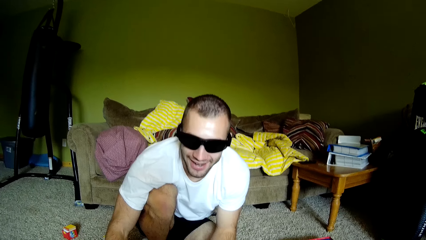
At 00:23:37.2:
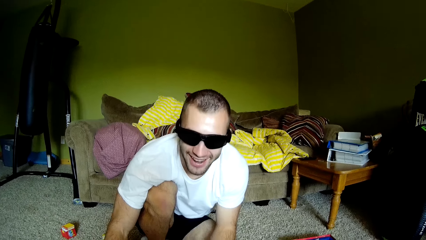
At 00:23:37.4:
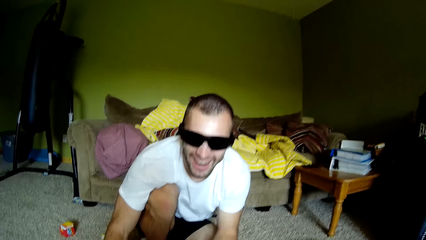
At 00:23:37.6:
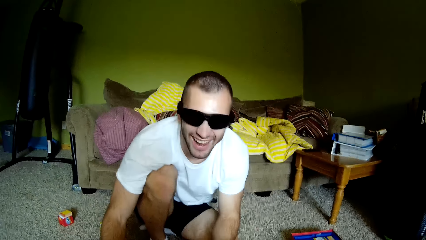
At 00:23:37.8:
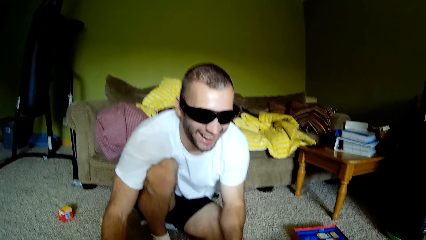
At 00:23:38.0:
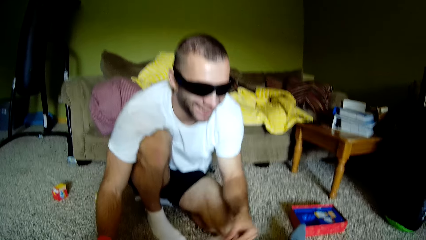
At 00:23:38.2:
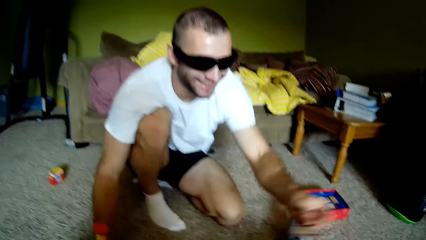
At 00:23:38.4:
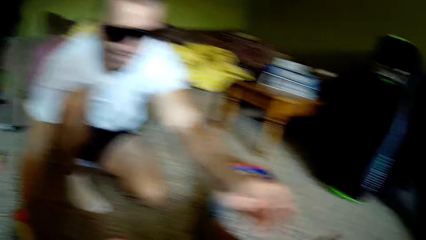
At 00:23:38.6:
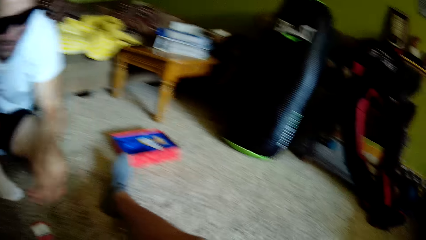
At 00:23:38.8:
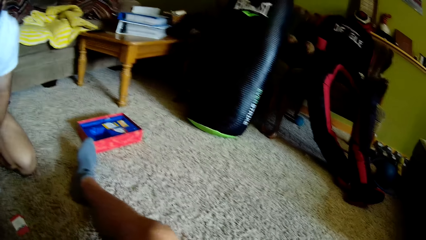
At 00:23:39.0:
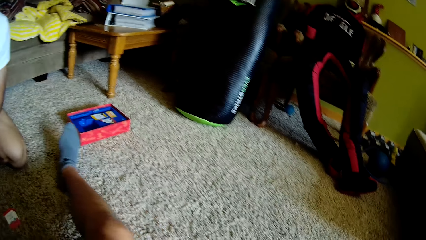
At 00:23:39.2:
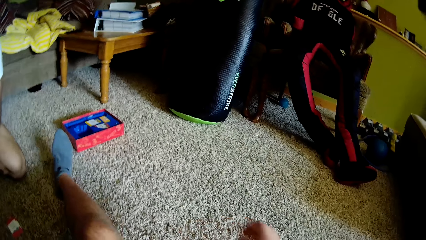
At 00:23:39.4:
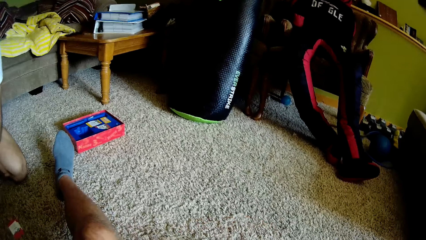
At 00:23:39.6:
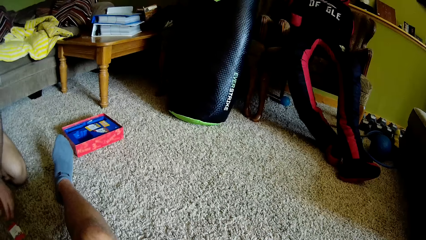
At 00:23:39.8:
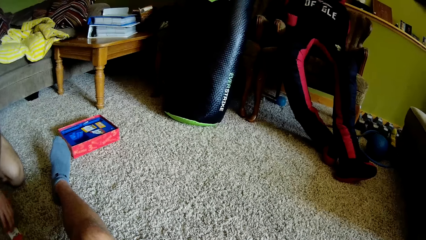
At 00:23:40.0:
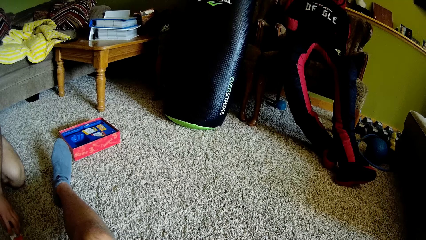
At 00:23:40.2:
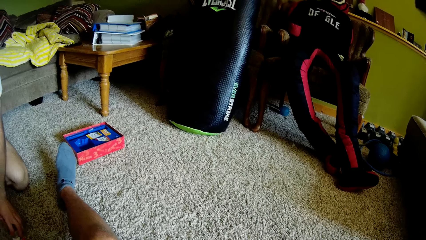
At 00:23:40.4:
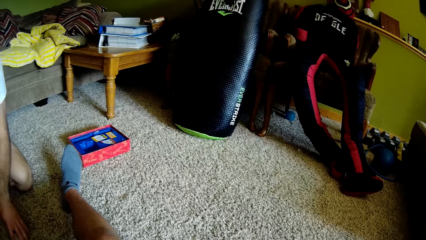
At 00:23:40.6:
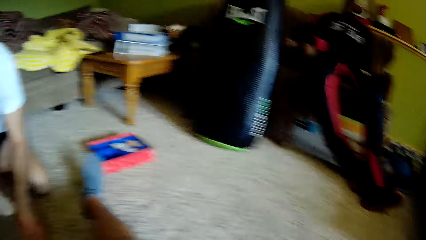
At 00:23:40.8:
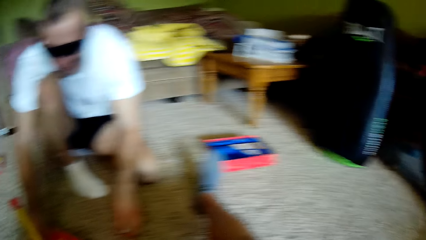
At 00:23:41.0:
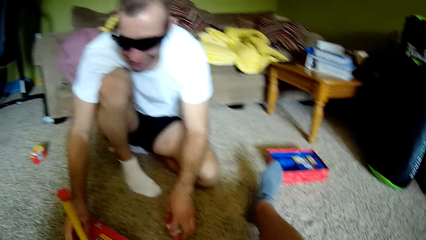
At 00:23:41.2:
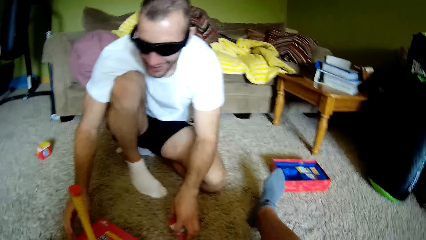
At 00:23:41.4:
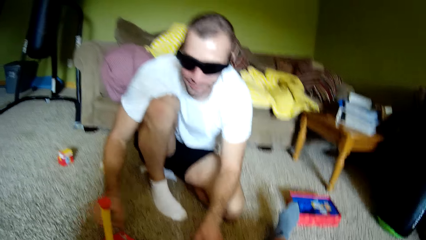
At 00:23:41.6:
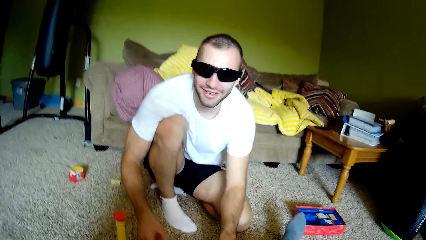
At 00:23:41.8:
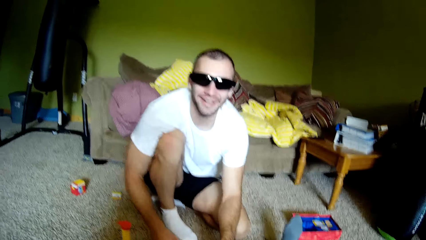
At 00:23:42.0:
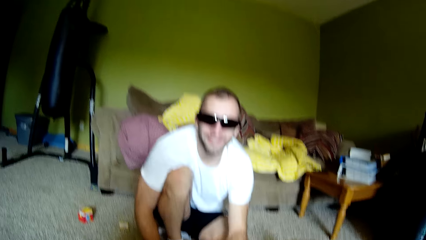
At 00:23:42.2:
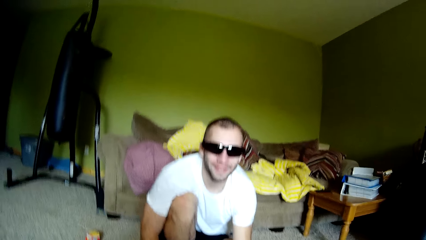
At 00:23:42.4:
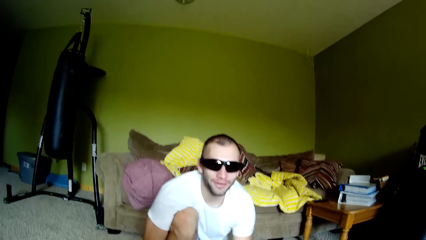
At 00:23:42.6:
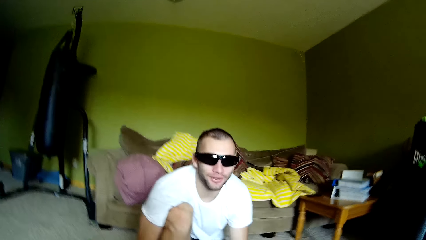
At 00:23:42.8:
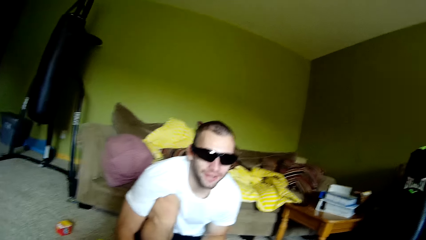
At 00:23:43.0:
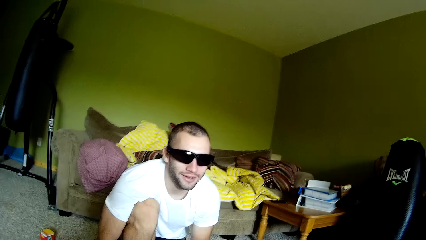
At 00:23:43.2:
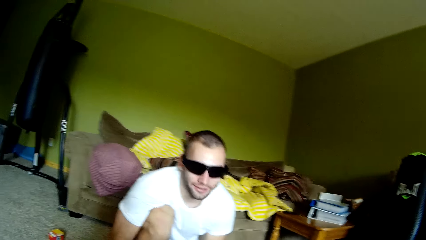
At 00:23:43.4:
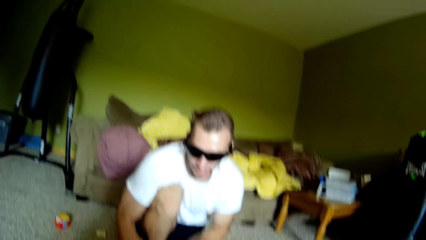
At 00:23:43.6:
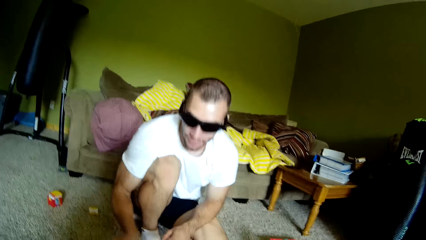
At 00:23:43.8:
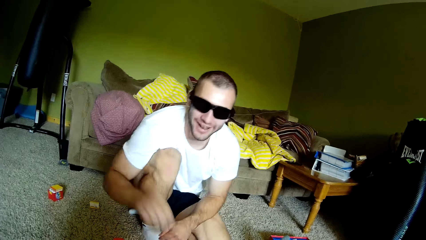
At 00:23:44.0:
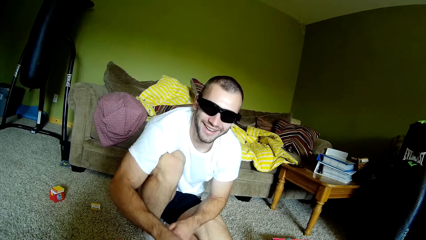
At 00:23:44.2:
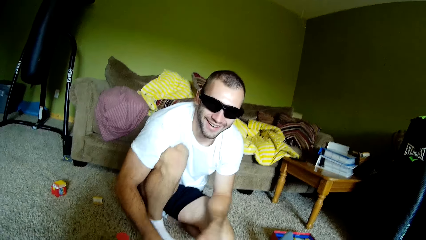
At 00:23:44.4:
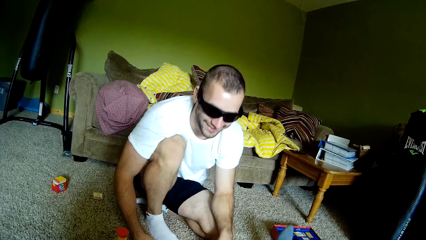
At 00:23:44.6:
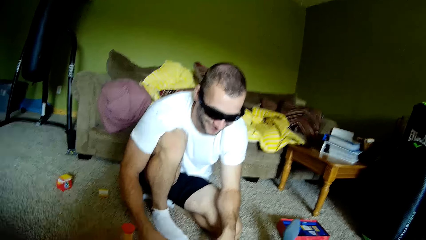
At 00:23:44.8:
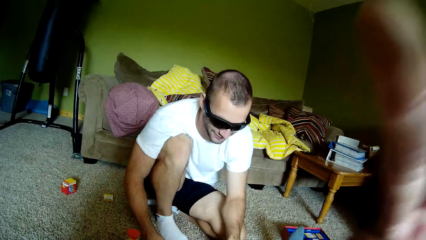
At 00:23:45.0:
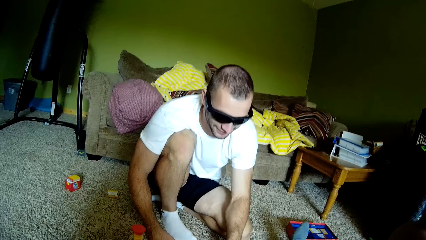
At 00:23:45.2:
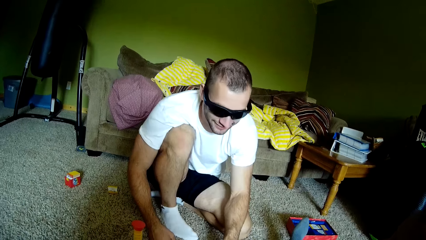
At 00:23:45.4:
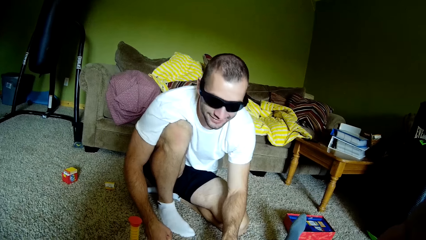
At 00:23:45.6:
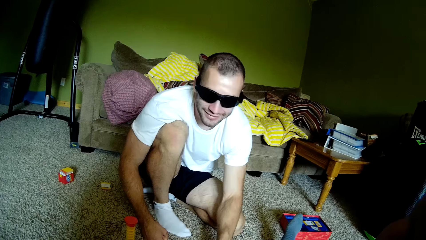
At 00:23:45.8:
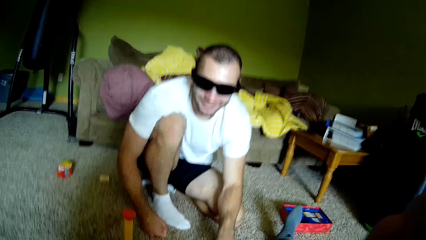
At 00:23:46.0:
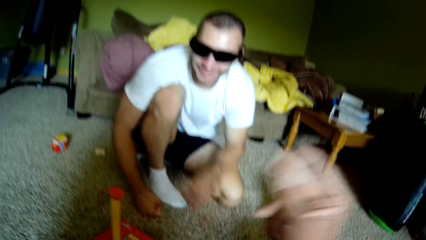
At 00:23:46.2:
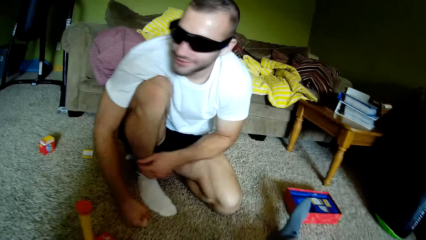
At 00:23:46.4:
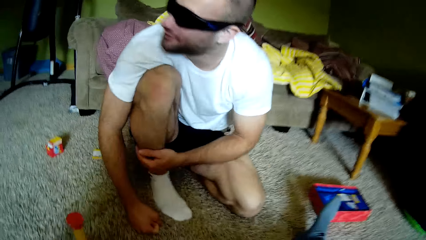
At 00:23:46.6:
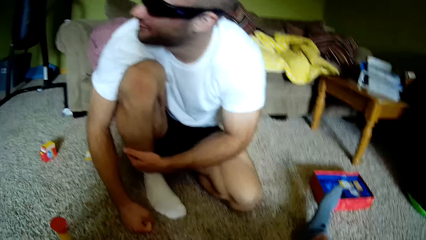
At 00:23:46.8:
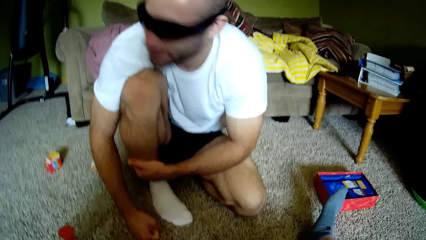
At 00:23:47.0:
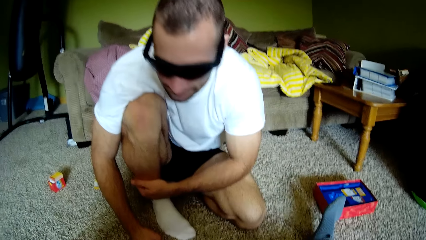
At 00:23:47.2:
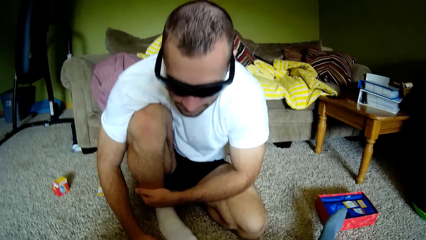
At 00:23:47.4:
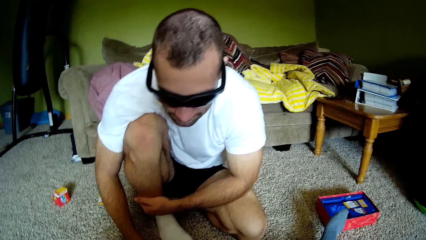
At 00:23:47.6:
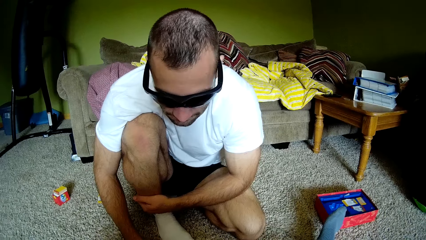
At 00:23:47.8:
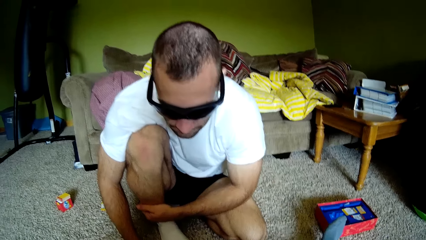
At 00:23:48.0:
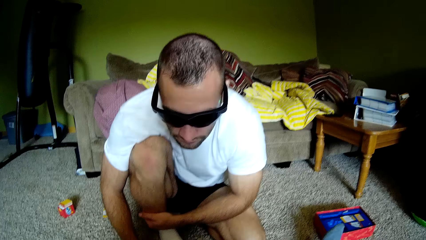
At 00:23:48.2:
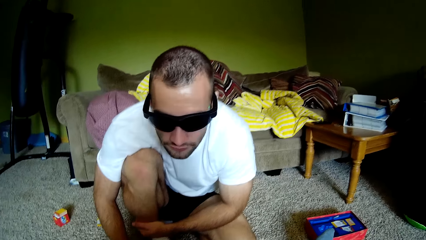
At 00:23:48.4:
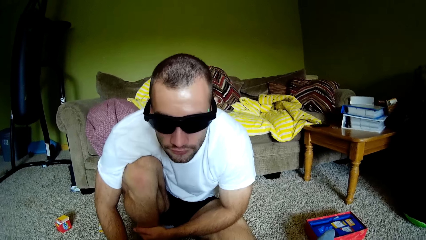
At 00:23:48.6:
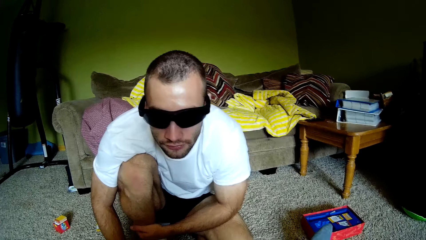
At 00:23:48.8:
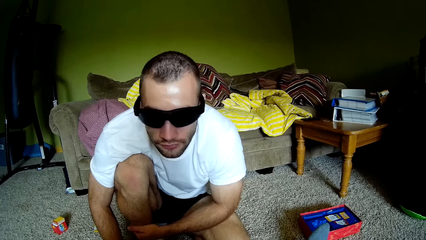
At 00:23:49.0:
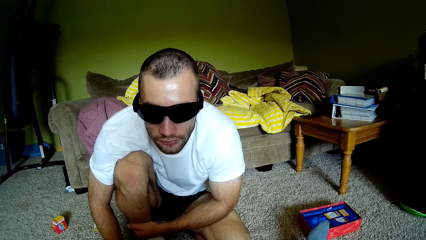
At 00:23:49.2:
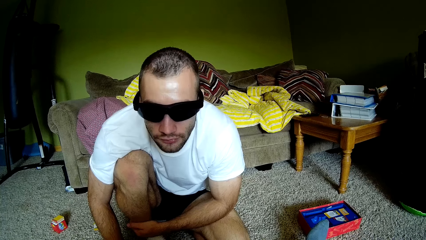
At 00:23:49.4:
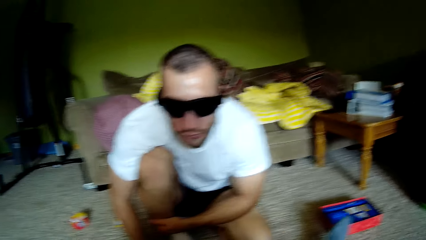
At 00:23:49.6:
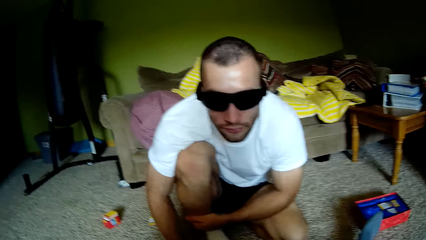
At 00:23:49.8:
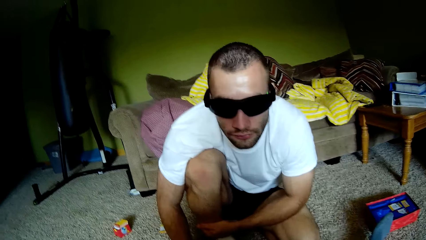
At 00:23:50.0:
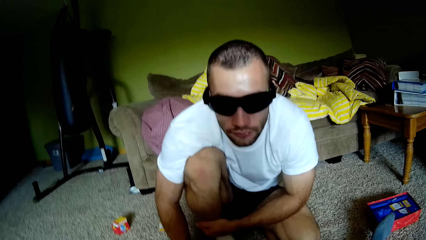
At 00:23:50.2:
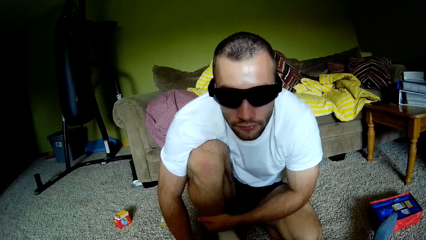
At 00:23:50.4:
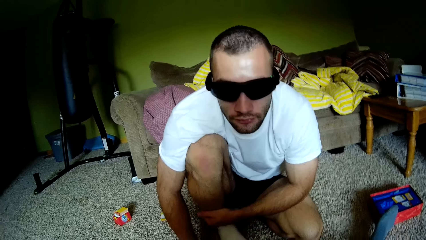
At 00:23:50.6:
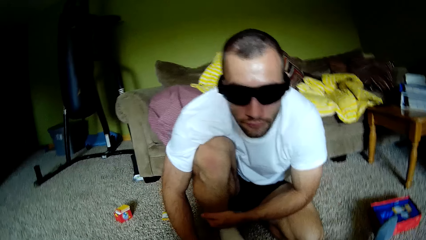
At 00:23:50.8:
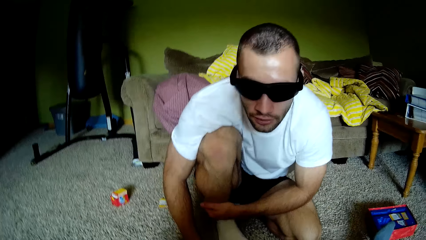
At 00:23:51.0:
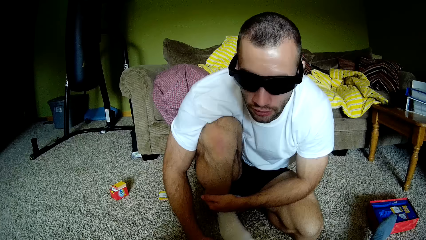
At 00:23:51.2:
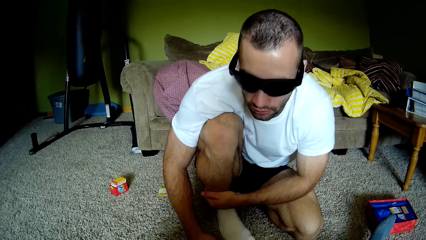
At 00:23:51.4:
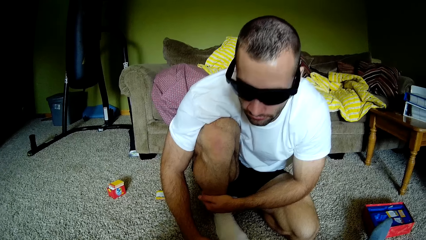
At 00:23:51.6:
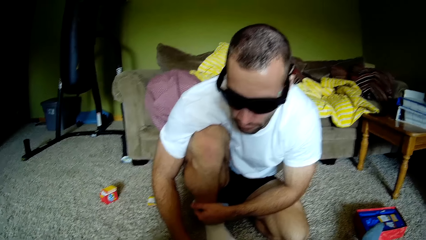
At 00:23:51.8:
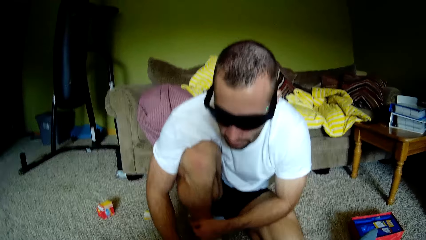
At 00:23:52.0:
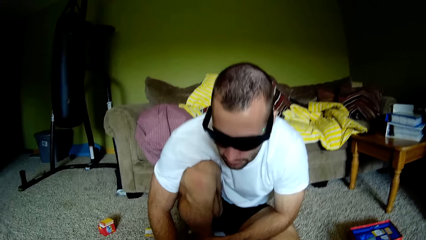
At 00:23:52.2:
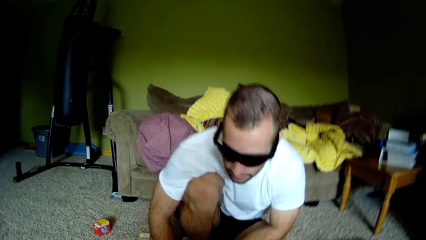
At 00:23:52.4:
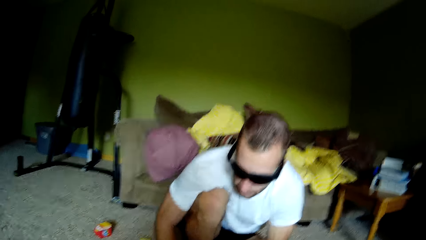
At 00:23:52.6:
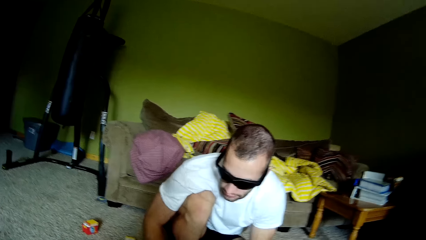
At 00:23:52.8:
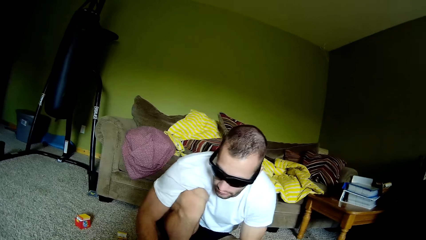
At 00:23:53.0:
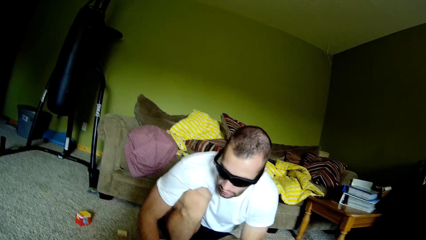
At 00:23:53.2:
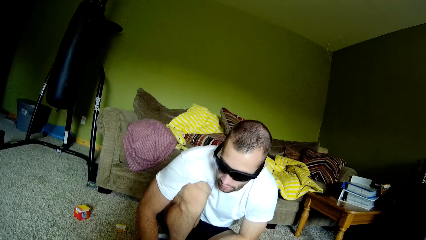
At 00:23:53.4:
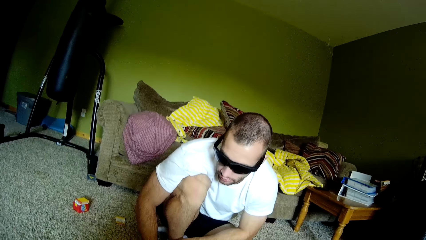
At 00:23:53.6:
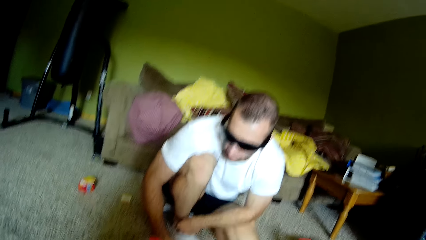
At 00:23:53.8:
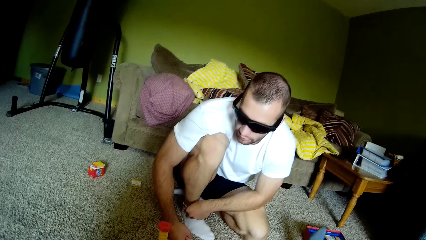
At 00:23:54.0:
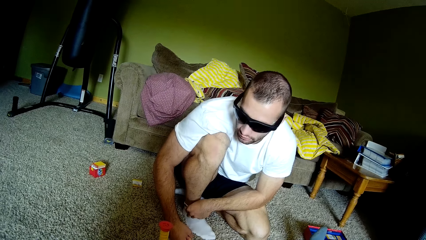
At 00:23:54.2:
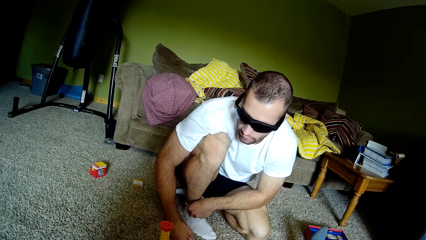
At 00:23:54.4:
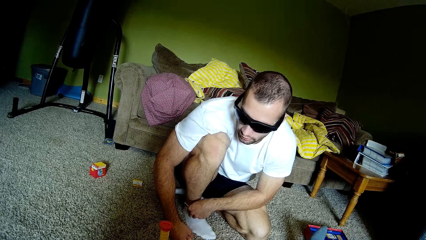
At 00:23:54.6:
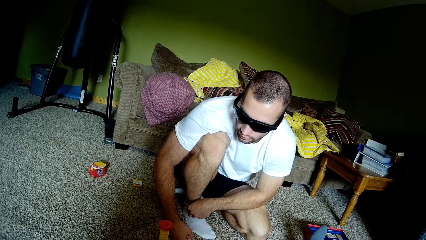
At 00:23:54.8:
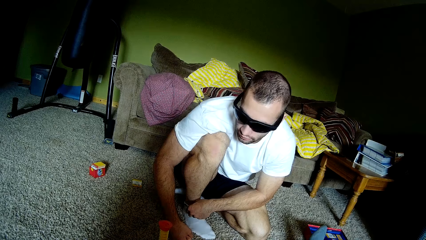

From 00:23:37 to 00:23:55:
The man moves his hand. The camera wearer looks around, moves a leg and looks around. The man moves a hand. The camera wearer looks at the man. He looks around. The man gestures with his hand, moves a hand and looks down. The camera wearer moves his hand. The man moves a hand and looks up. The camera wearer moves a hand and puts down his hand. The man moves a hand, looks on the other side, looks down, looks at the camera wearer and looks up. The camera wearer looks around and talks to the man. The man looks down and talks to the camera wearer. The camera wearer looks around.
